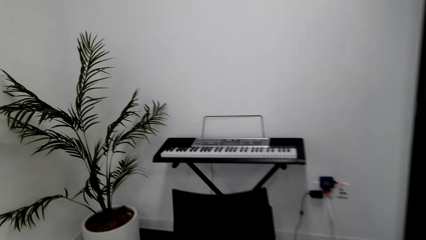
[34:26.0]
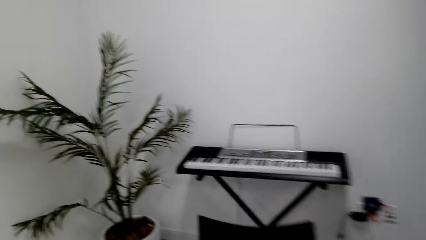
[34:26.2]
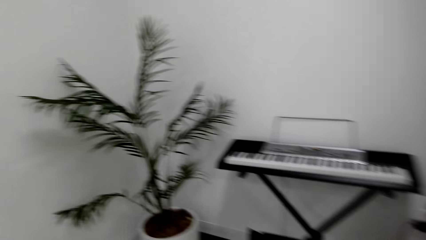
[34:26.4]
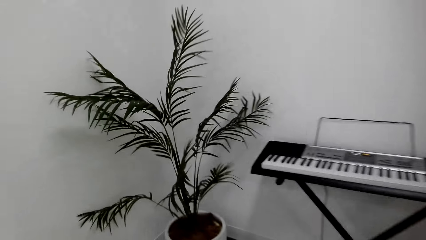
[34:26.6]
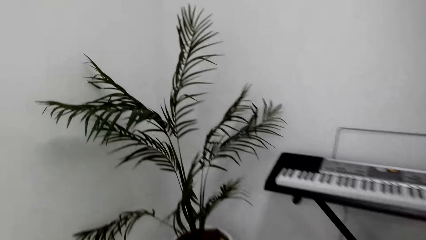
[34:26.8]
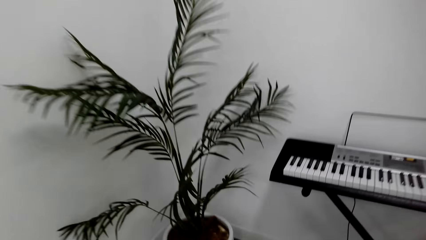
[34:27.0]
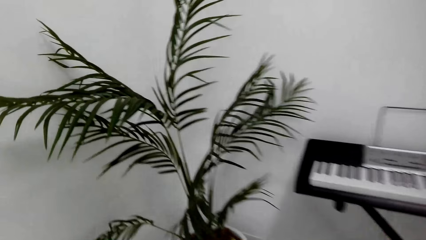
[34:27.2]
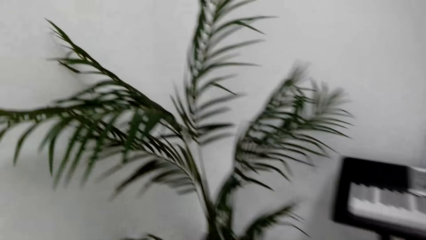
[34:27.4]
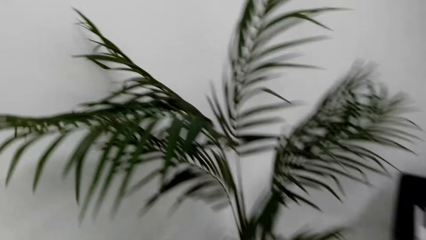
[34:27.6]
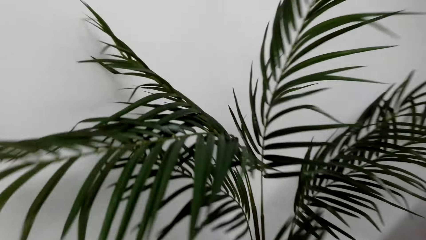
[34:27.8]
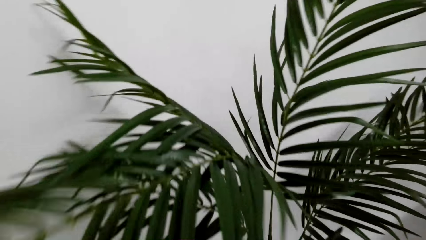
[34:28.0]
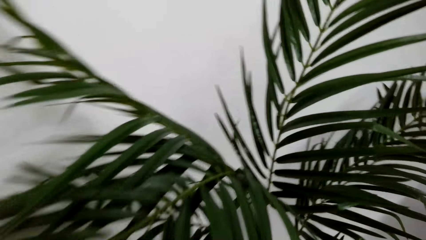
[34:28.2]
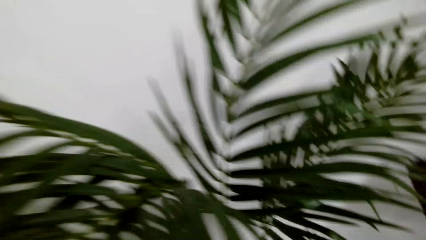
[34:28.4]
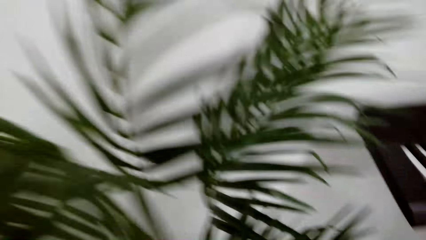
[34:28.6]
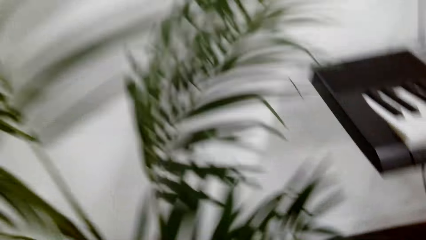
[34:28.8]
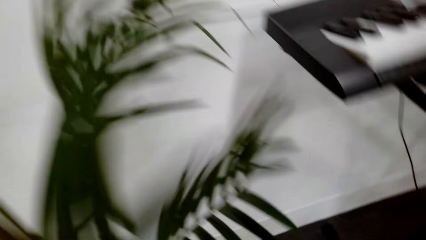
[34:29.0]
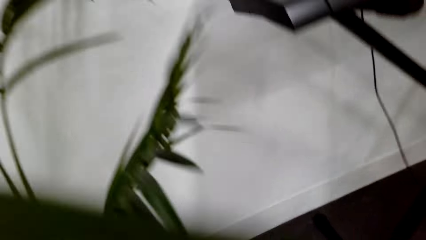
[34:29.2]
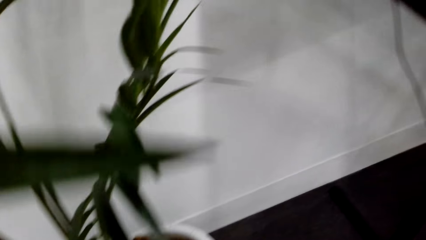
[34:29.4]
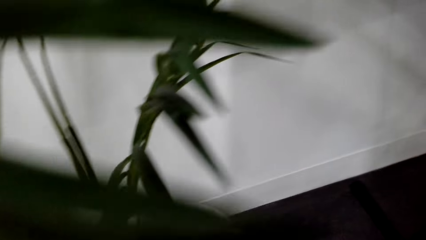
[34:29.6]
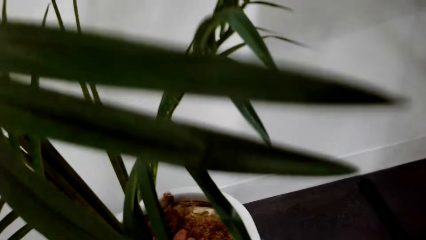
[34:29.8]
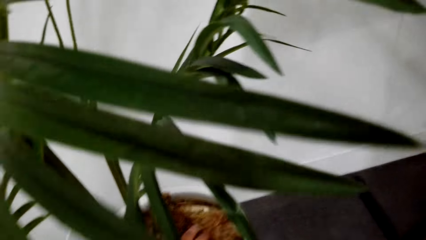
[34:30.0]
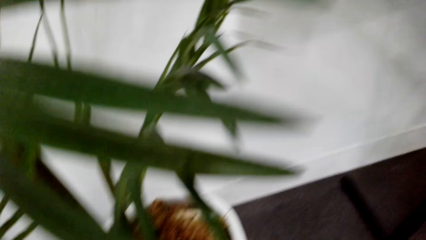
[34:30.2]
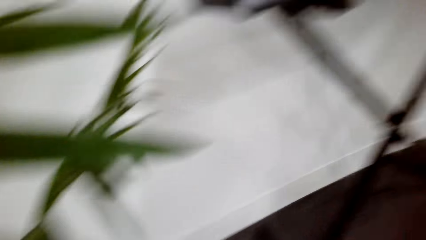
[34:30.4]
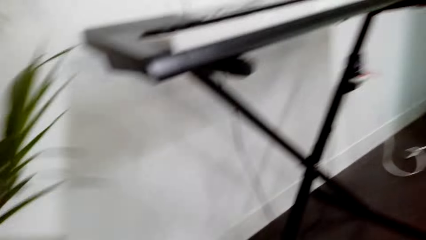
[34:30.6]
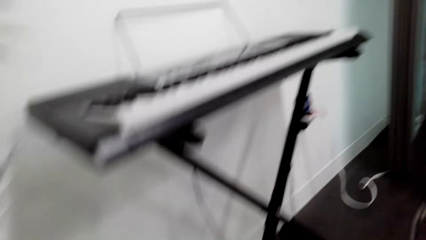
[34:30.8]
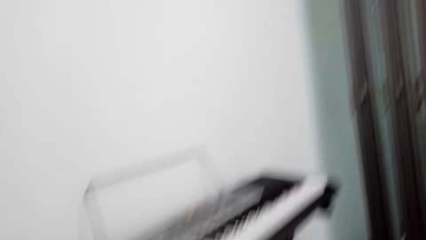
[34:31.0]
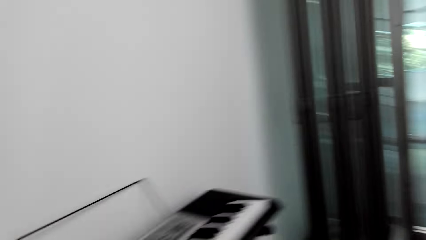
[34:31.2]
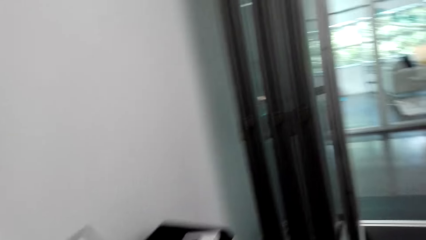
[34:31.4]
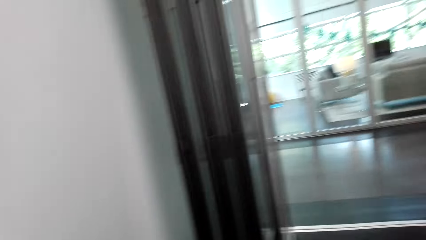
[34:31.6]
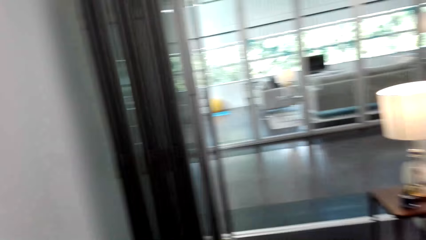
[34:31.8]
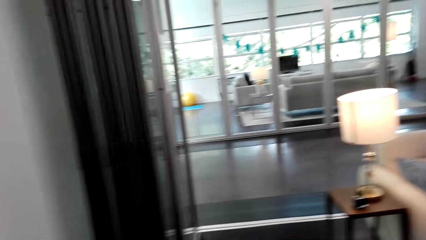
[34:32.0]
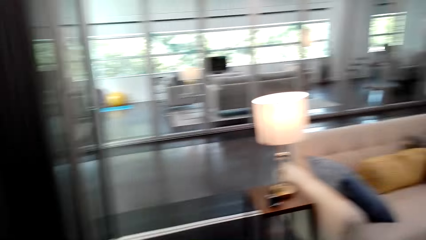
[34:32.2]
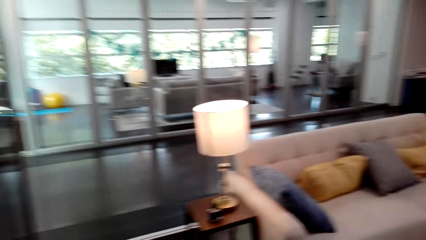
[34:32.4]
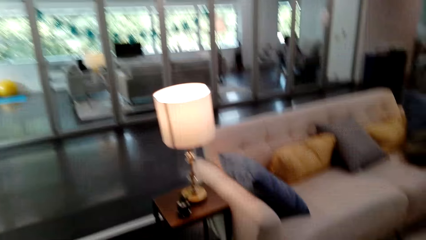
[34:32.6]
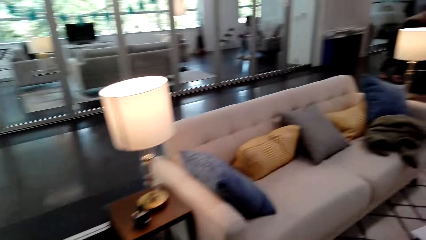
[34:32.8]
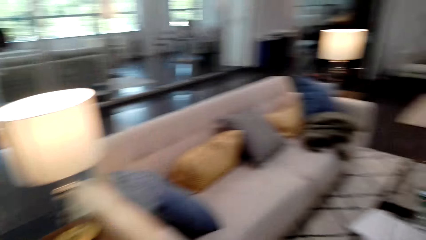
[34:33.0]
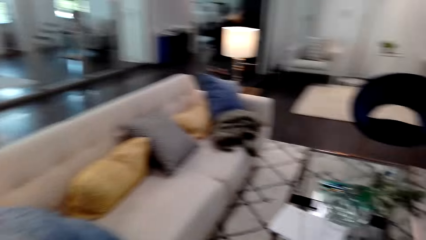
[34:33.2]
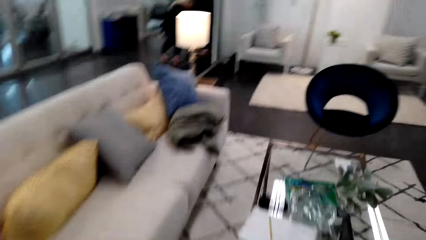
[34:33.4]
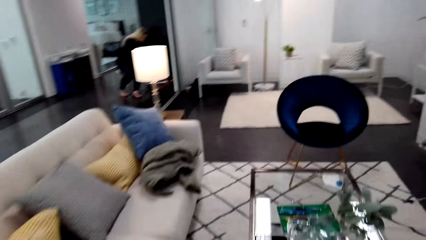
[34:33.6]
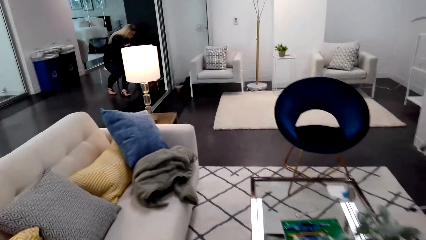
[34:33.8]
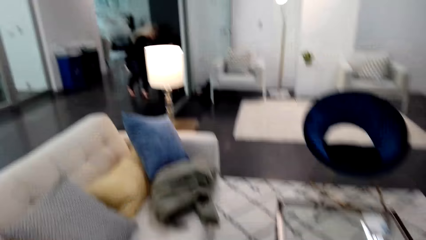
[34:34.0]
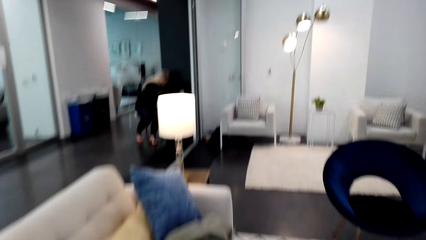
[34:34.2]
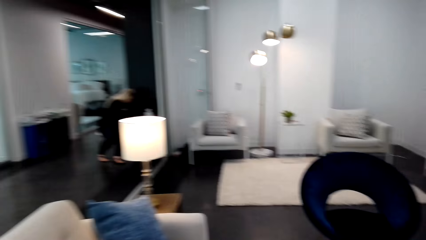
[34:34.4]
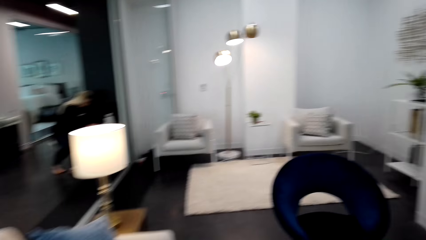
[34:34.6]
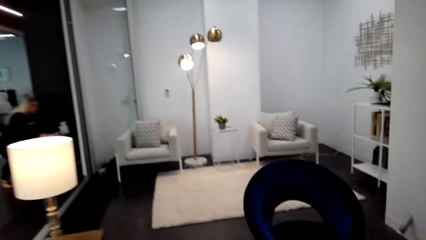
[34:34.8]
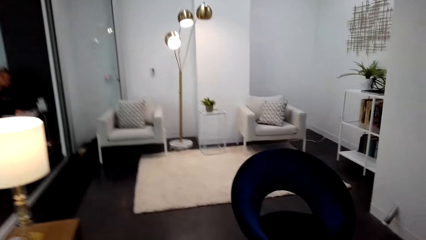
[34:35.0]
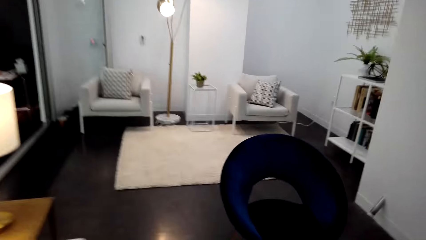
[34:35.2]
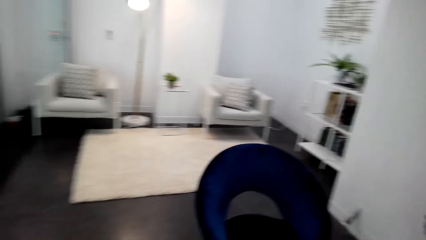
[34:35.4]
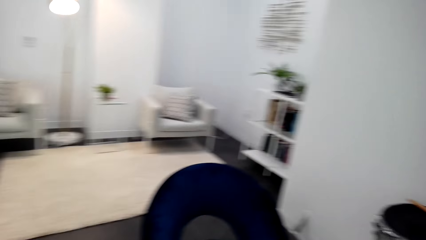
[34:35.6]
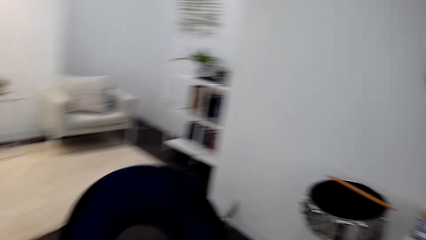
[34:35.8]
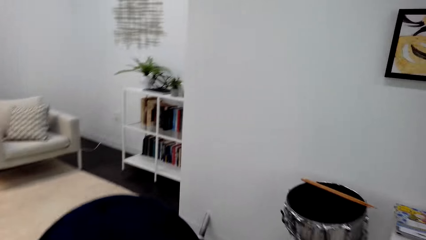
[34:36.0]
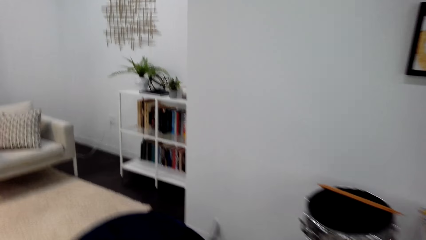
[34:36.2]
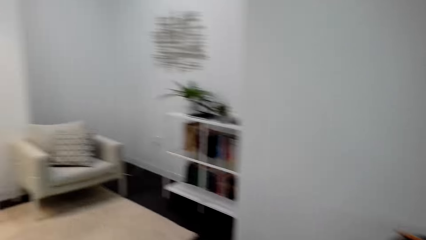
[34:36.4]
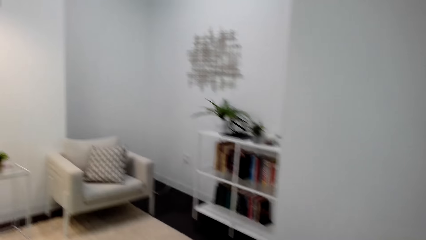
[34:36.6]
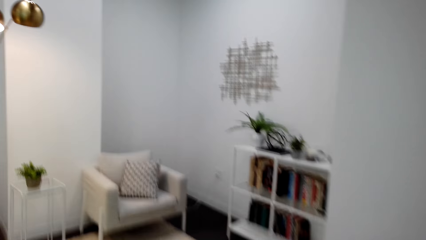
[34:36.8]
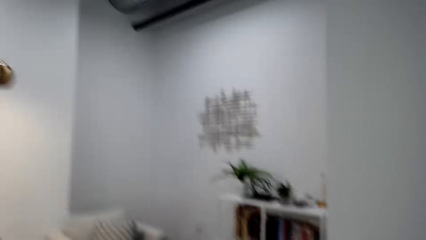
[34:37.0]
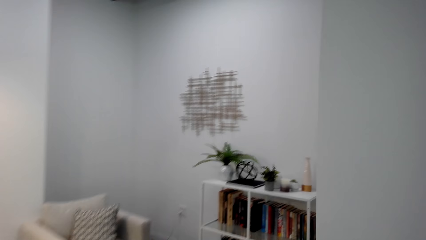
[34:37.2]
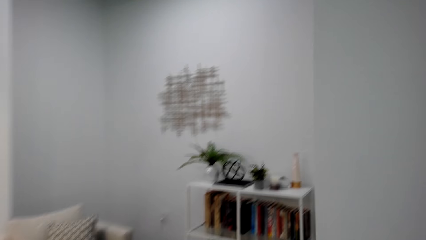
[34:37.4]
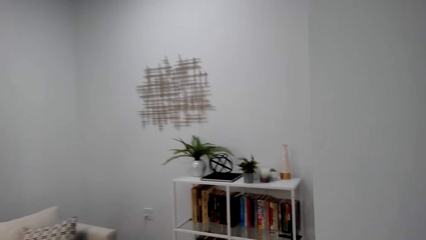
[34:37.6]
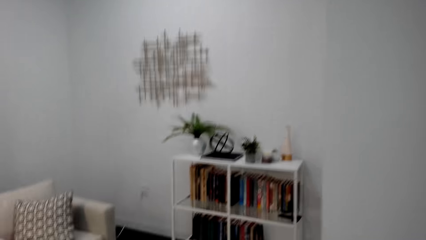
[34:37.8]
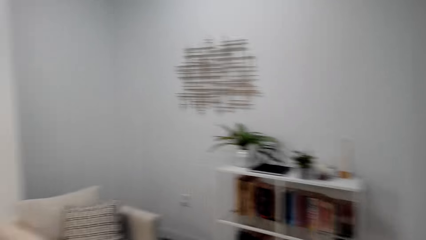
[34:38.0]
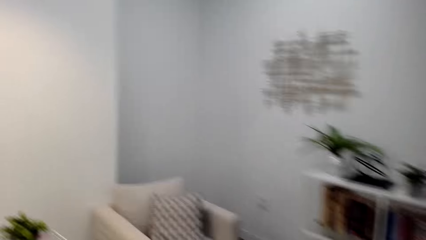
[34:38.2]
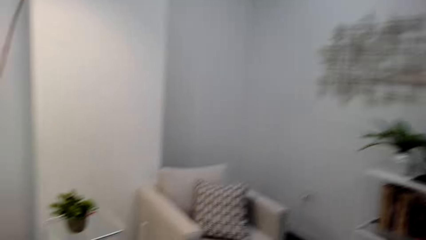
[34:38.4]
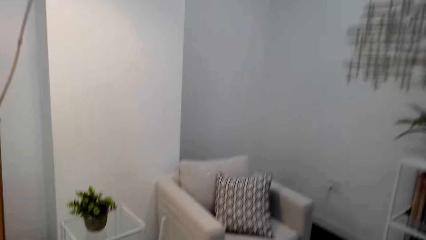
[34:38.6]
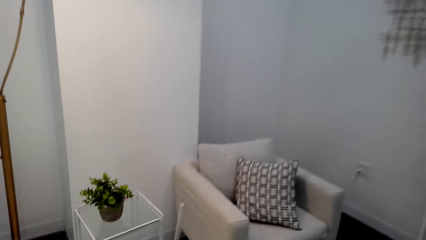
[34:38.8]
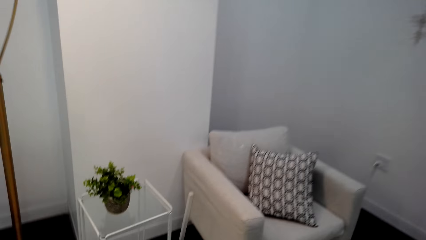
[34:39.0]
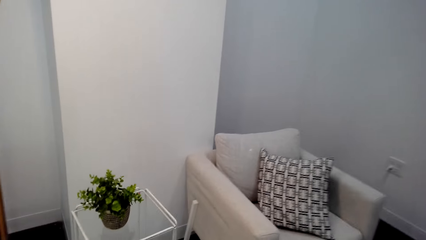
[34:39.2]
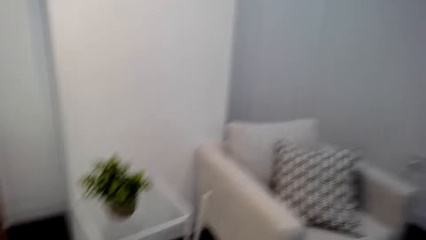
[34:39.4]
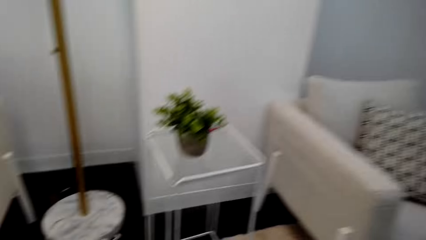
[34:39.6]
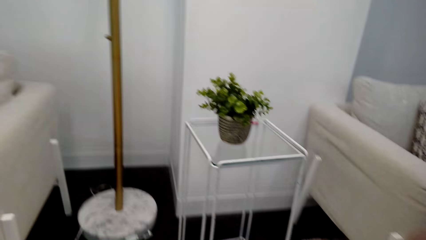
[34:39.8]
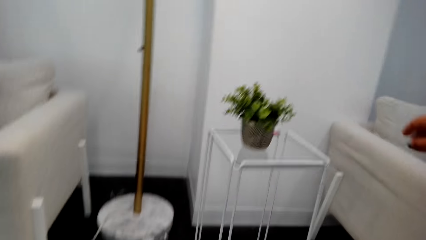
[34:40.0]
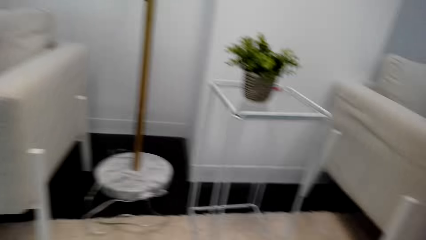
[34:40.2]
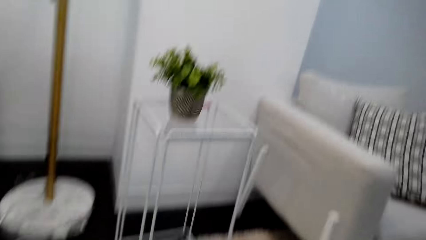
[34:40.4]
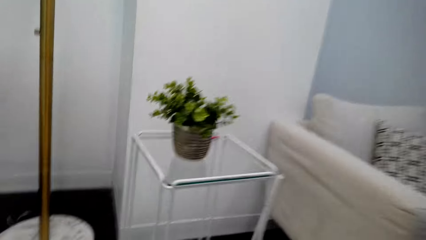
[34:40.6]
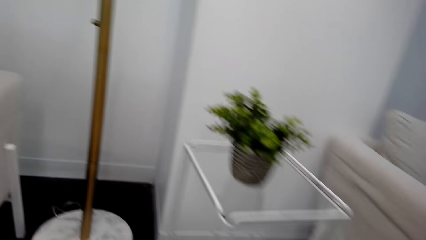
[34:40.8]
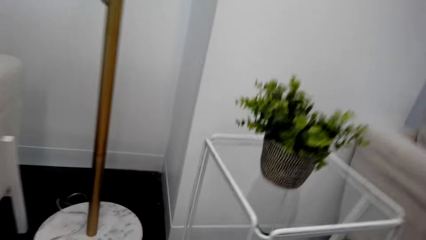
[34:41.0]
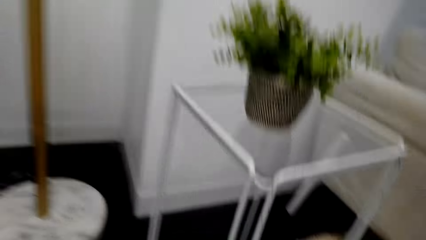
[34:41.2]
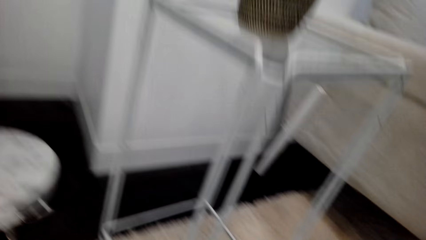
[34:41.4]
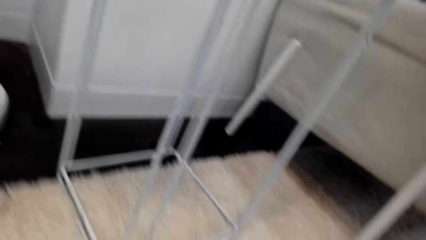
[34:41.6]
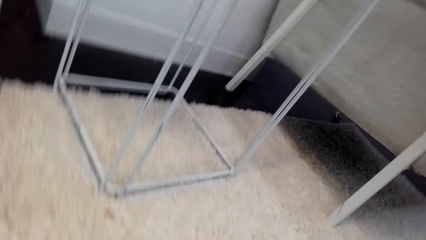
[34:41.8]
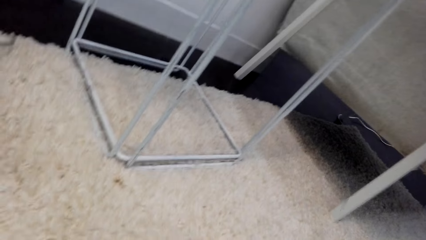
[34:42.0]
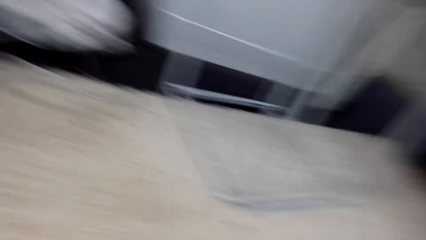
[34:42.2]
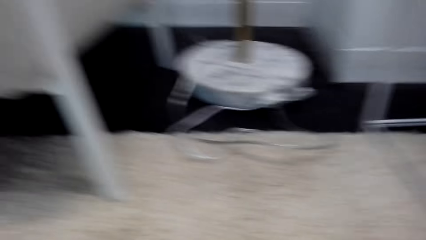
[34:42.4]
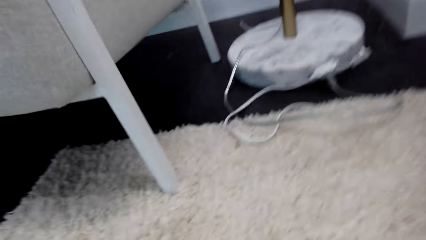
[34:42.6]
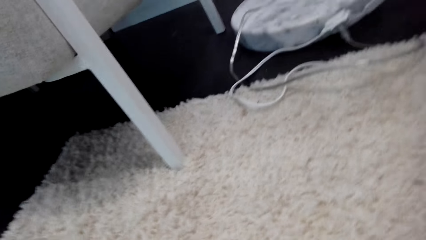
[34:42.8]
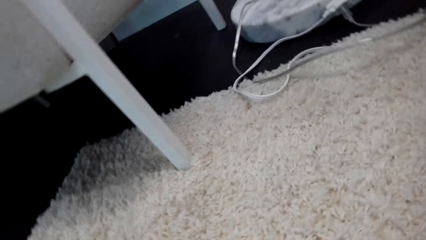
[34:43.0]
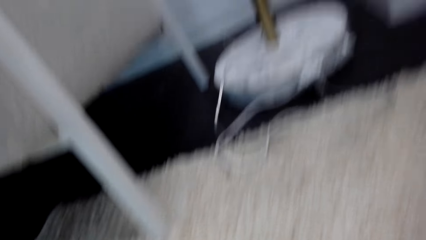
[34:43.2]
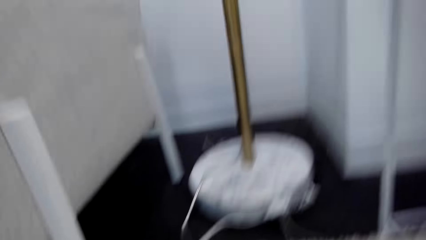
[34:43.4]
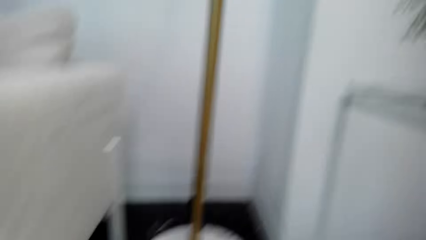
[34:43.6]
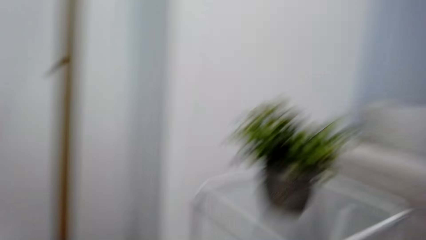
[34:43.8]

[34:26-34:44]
The camera wearer moves close to the flower pot. She walks around. She touches the flower pot soil. She turns around. She walks in the room. She converses. A man converses. The camera wearer moves her hand. She turns around.
